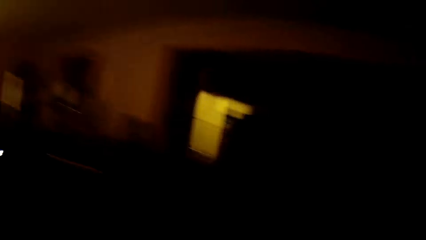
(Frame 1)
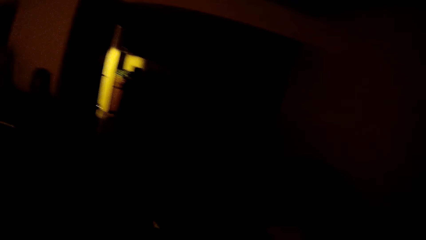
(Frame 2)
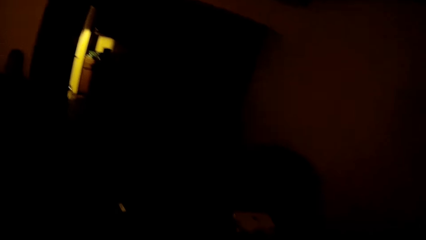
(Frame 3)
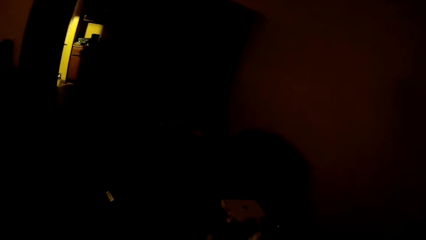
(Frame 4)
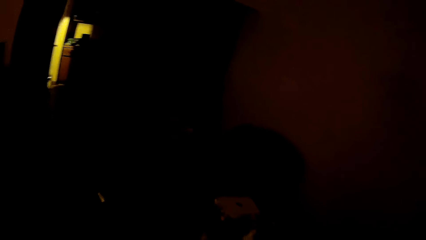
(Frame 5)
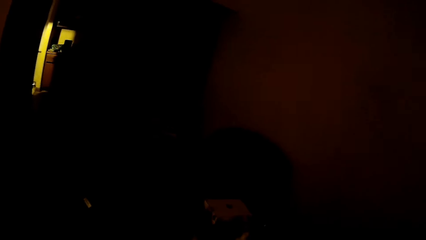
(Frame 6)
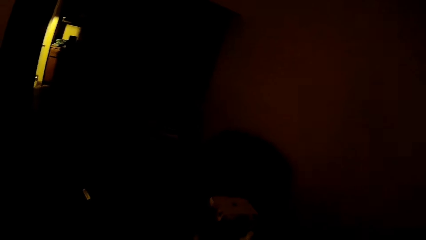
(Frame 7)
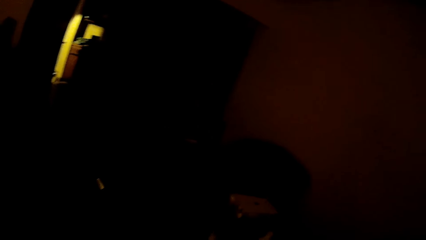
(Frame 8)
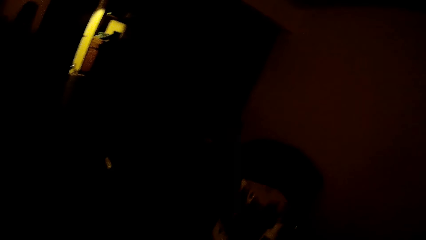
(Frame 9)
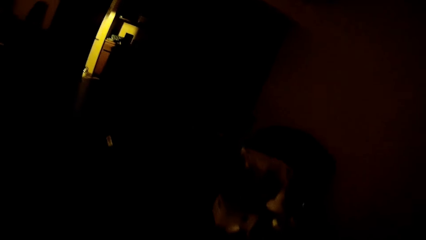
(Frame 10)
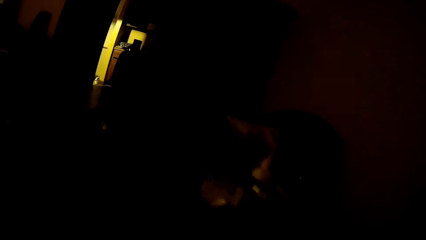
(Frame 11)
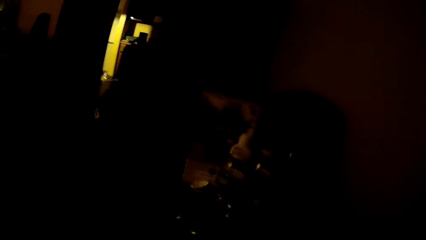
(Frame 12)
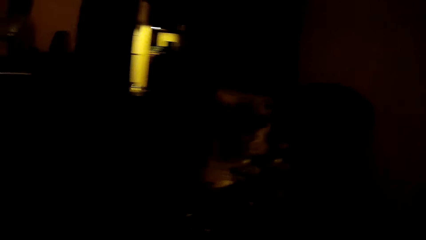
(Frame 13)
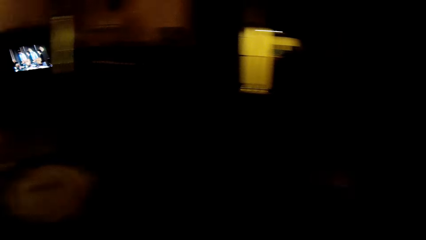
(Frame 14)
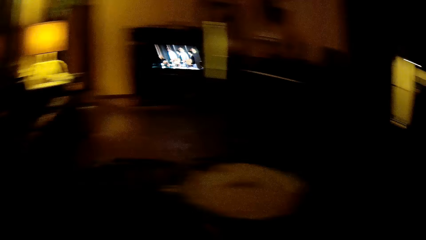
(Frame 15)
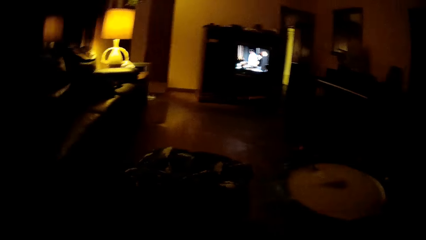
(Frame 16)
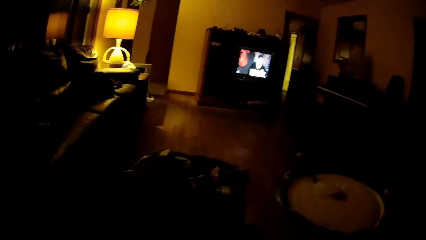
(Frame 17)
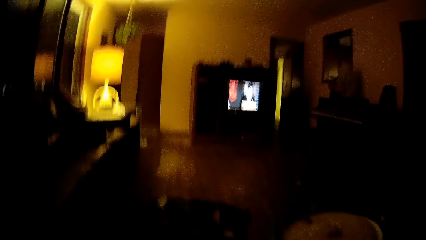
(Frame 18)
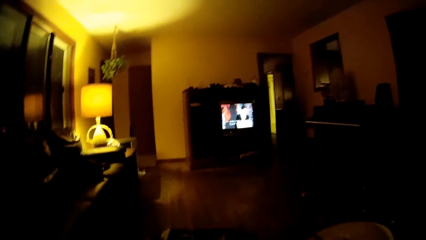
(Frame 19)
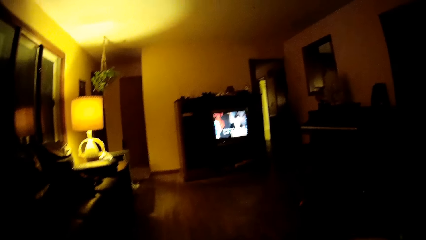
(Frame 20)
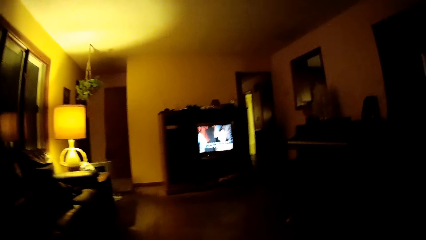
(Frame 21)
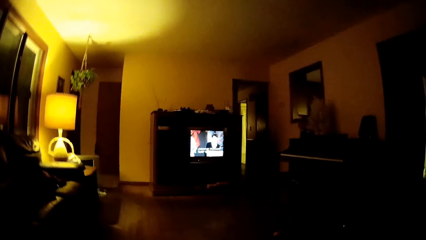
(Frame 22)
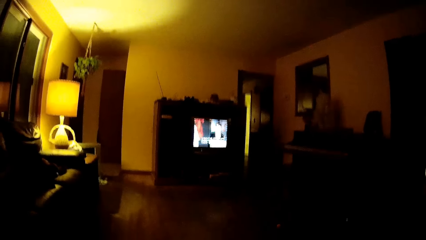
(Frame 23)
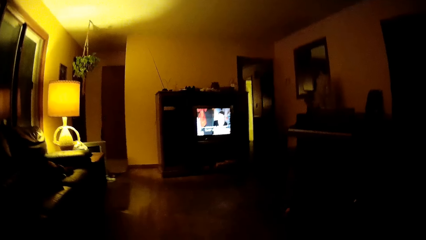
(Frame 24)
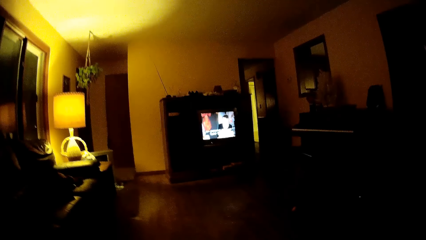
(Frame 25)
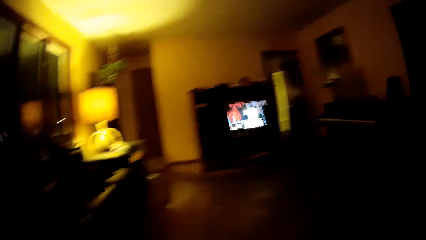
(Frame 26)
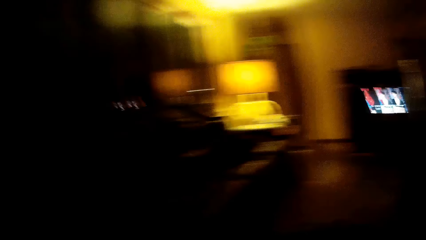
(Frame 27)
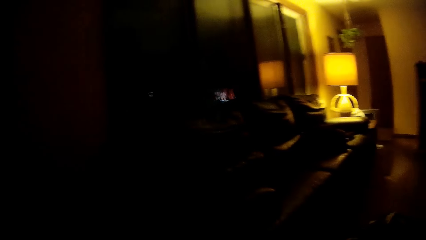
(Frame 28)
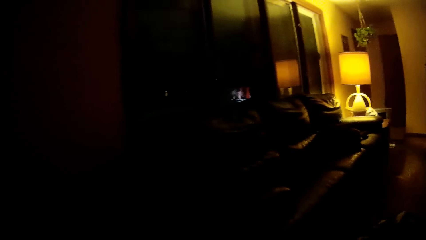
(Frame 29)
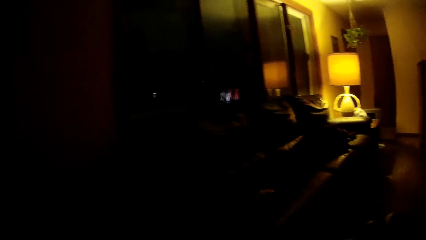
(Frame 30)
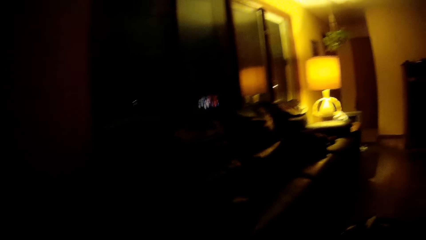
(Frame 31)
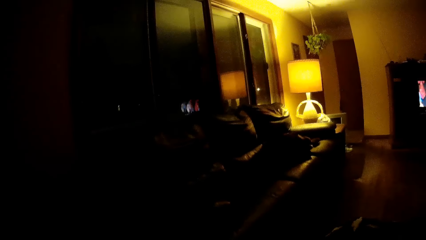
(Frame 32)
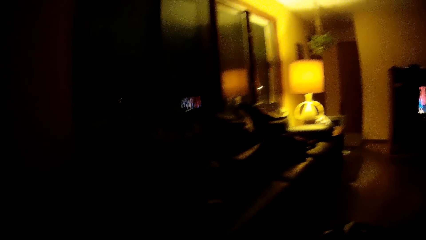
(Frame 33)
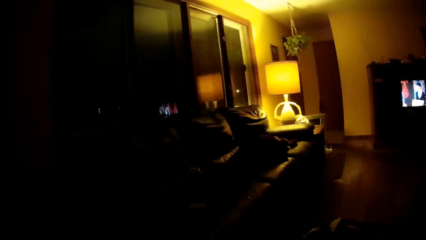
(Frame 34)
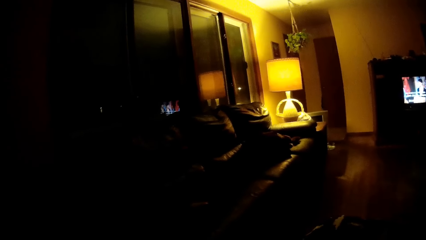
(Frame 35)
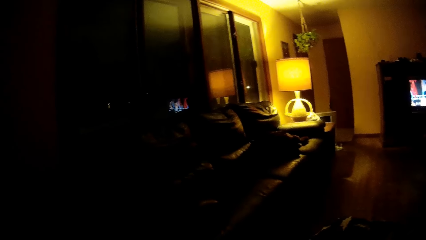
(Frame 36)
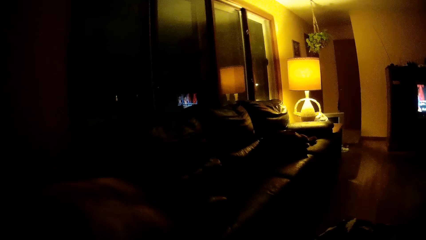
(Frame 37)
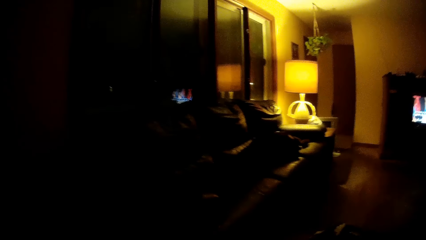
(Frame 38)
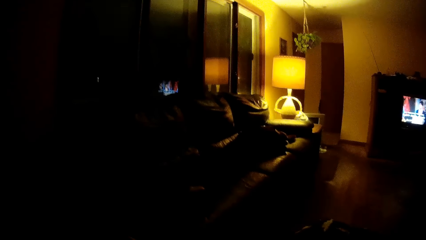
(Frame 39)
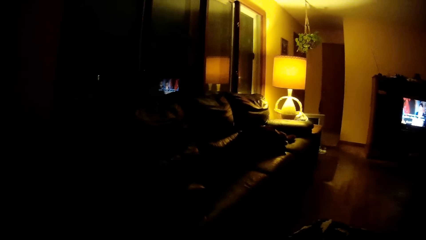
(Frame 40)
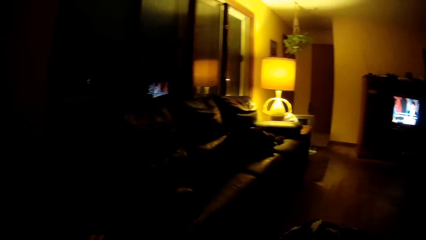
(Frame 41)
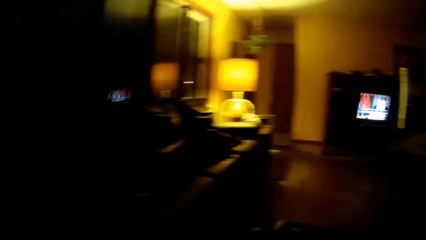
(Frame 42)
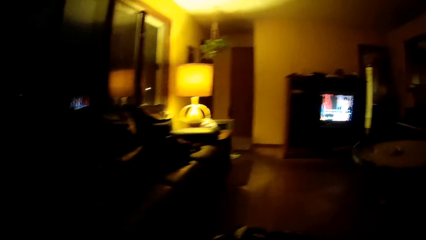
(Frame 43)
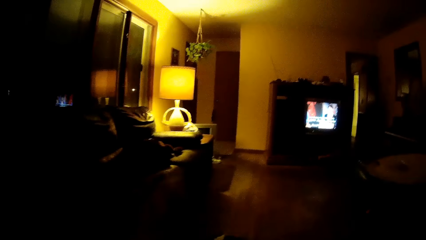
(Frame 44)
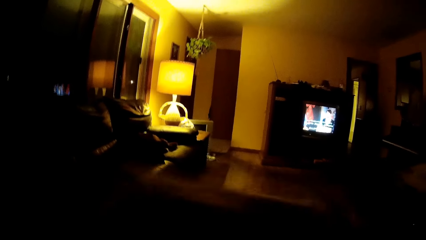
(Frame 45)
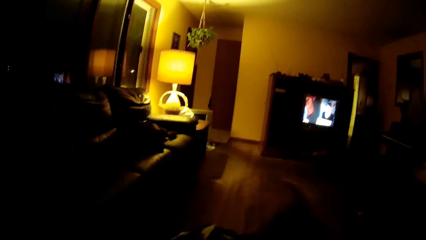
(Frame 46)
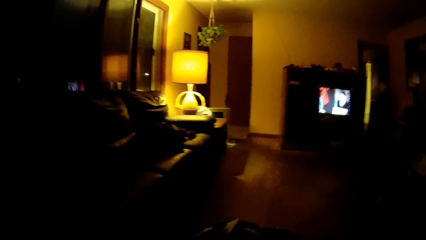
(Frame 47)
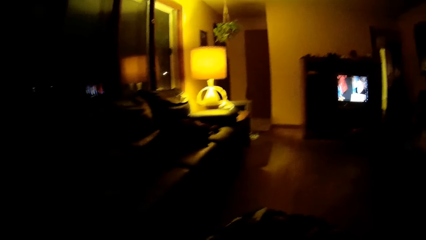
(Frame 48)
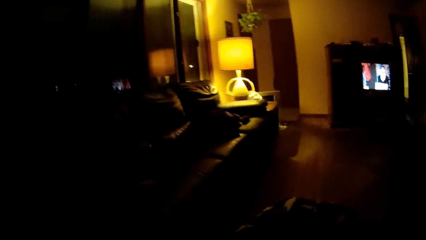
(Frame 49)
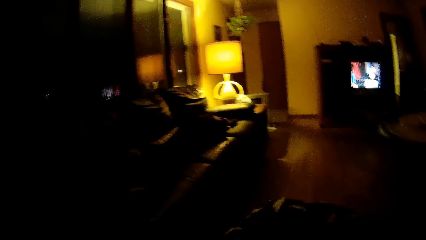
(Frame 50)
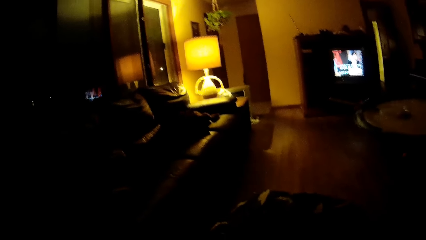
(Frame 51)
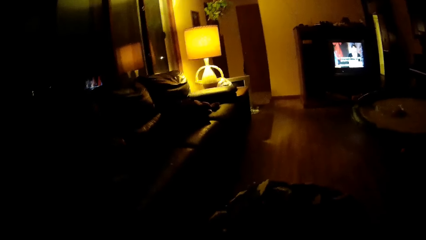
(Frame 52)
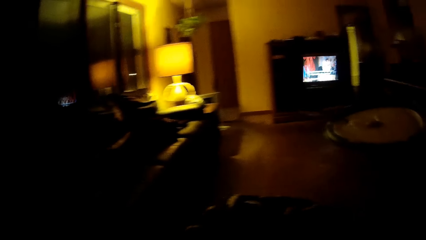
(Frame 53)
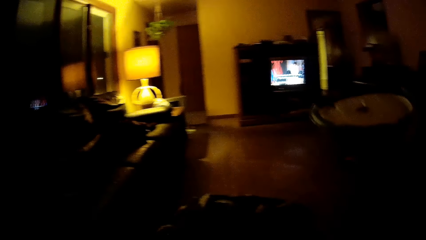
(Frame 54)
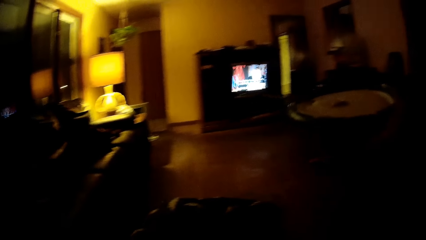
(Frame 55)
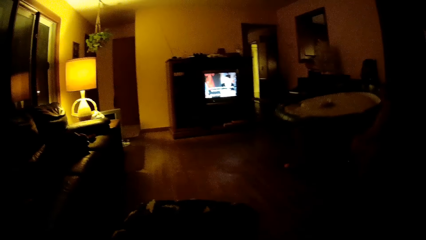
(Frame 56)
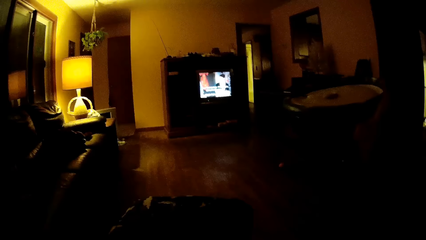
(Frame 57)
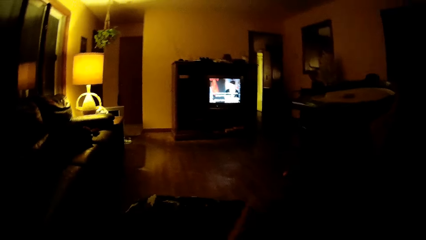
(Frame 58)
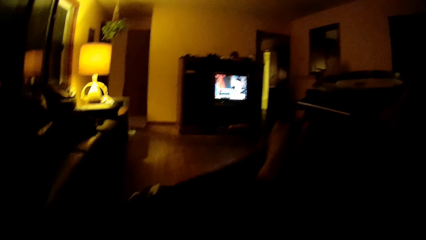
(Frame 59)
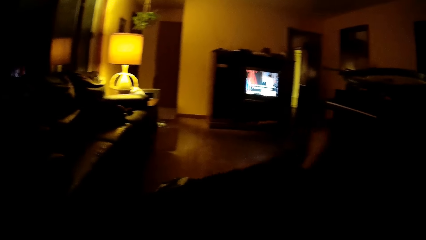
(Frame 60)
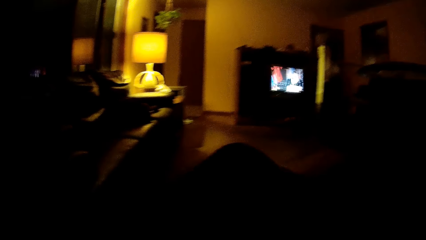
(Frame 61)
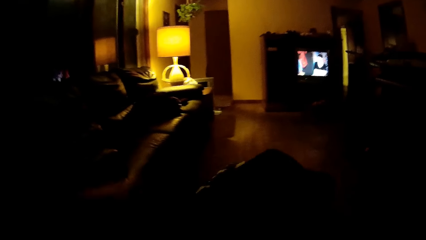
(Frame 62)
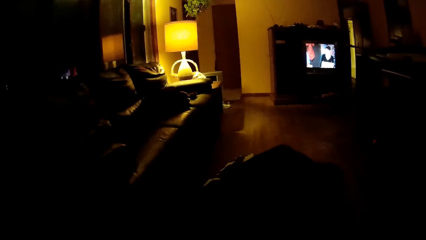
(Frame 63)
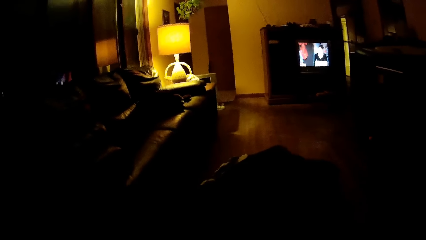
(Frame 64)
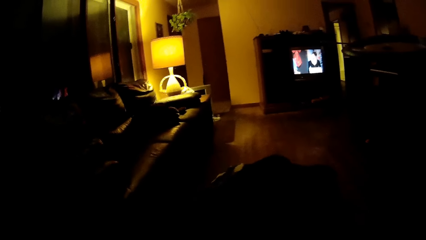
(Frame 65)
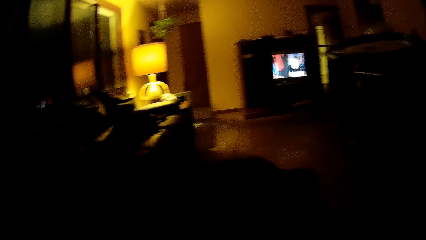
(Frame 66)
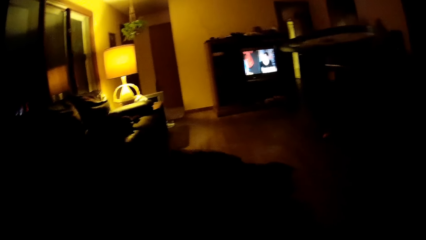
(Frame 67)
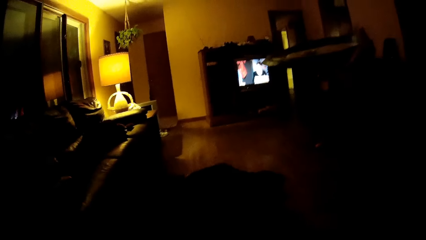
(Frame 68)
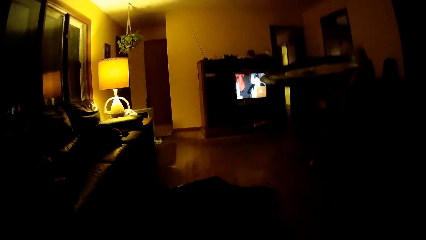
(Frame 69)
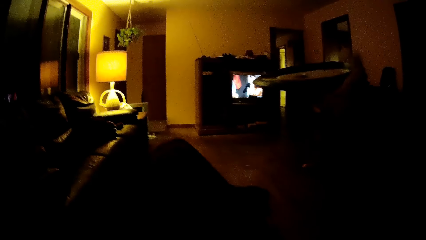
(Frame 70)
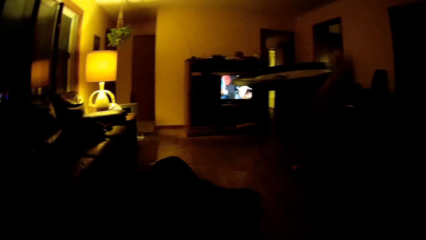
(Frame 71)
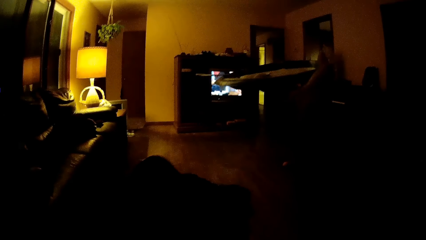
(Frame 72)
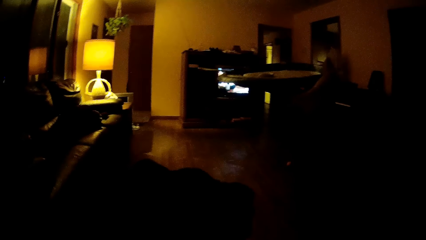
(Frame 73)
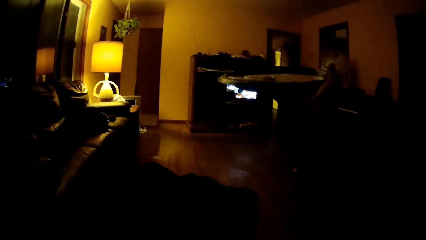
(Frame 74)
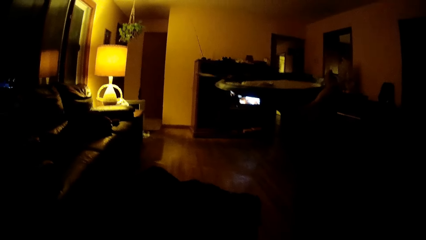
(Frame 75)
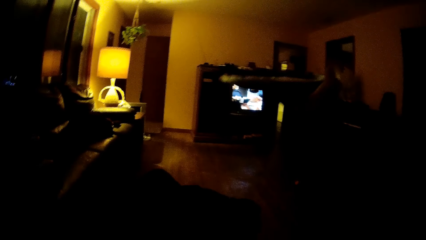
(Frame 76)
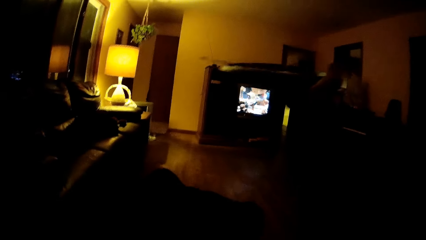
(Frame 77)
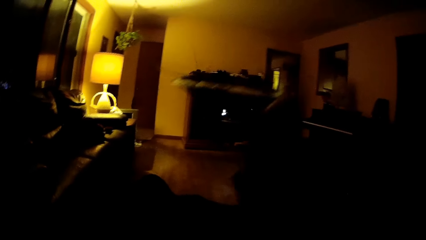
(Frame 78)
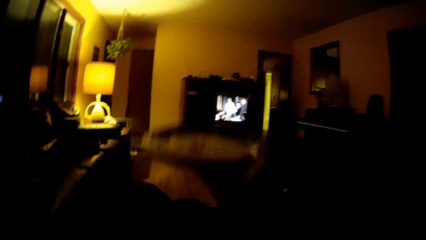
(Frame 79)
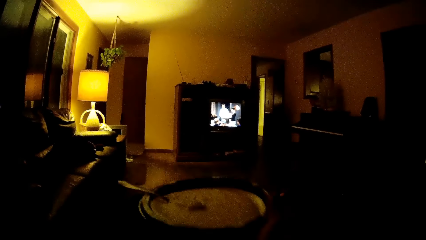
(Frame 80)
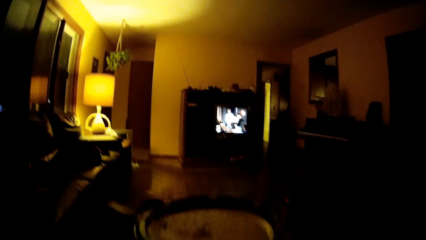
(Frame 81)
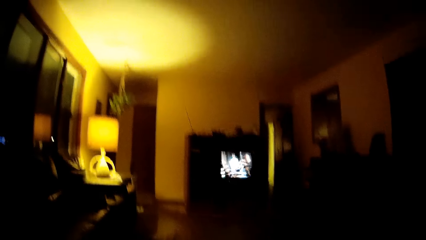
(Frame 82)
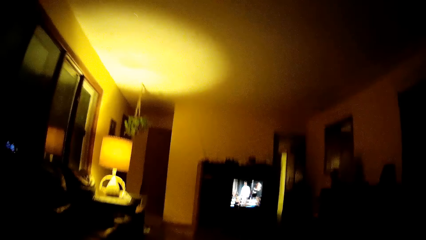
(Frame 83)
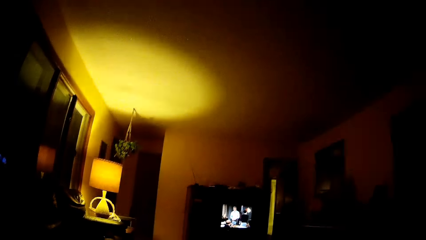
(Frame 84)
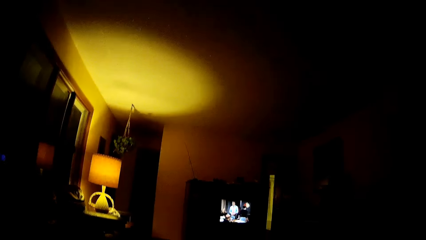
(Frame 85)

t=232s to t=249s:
The camera wearer watches a television show. They look around. They move around. They lift a plate. They move their hands. They lower the plate.
